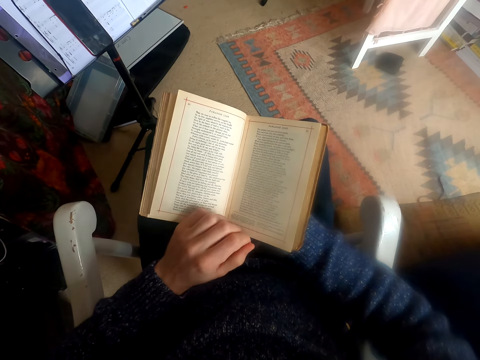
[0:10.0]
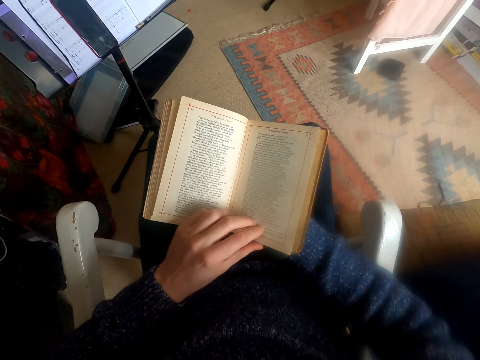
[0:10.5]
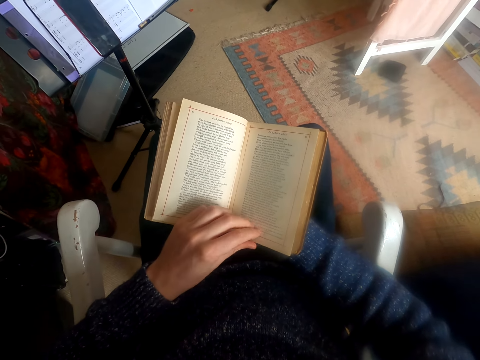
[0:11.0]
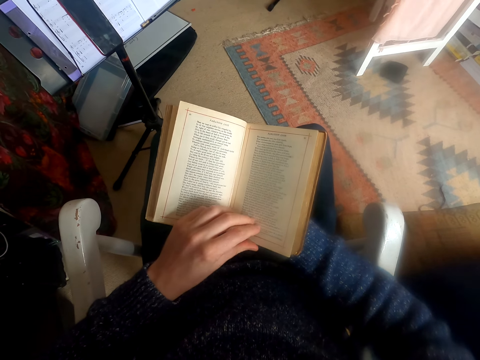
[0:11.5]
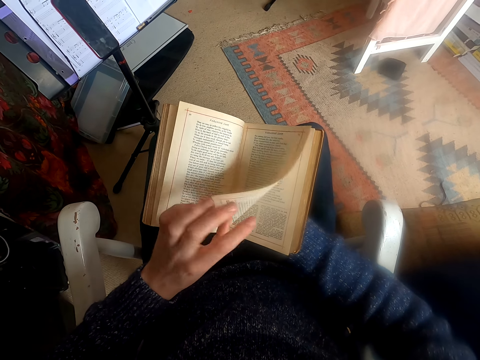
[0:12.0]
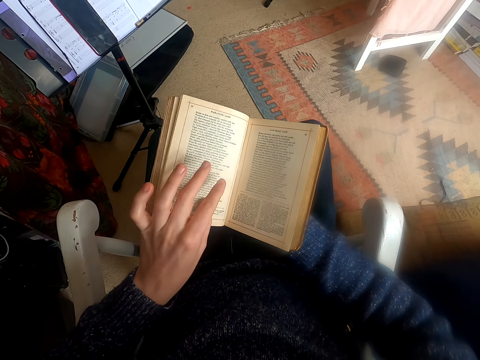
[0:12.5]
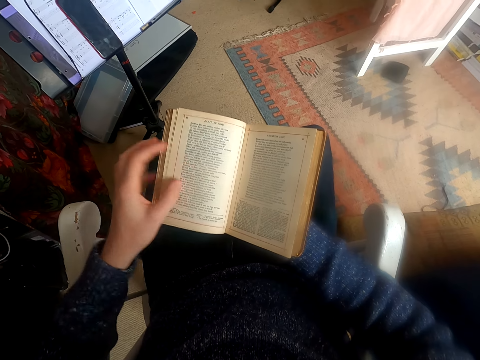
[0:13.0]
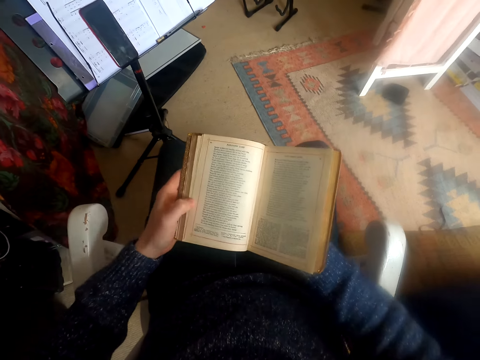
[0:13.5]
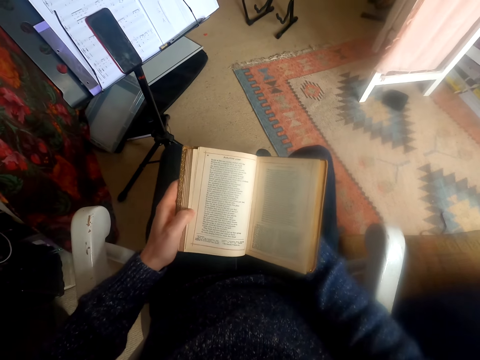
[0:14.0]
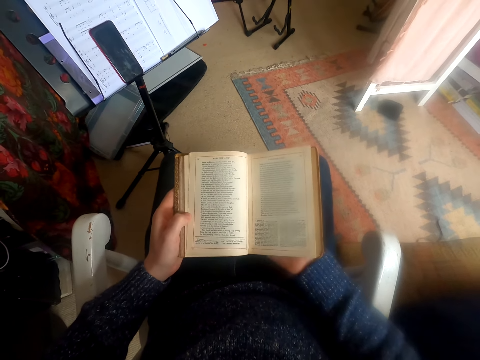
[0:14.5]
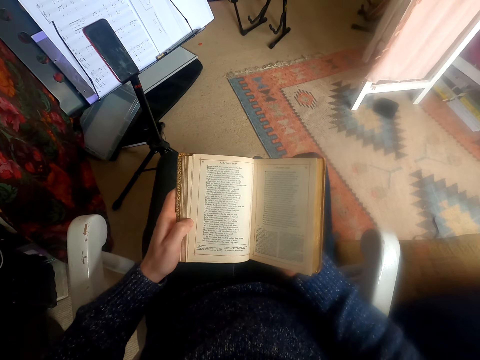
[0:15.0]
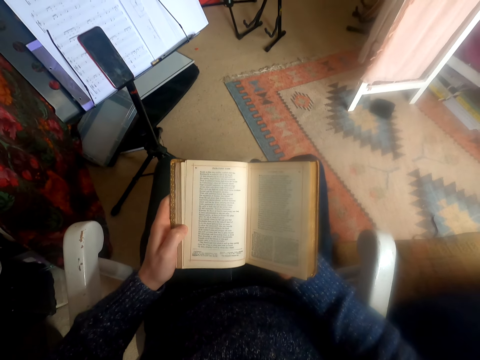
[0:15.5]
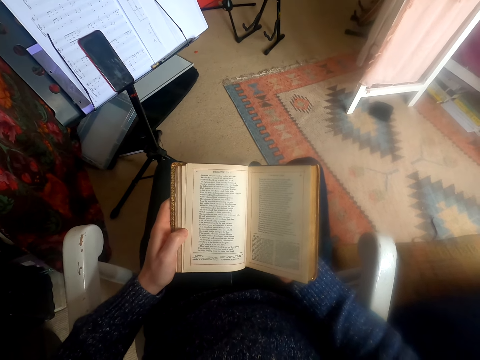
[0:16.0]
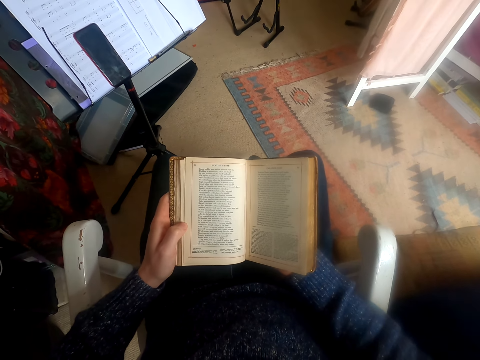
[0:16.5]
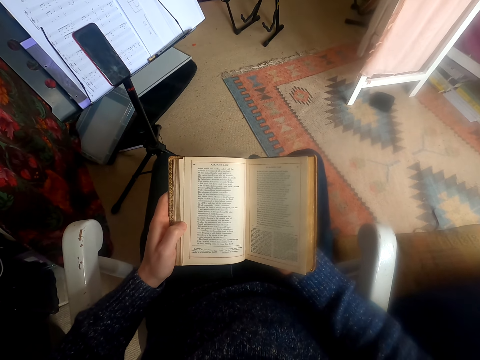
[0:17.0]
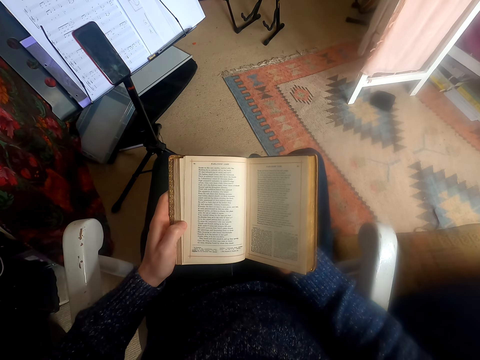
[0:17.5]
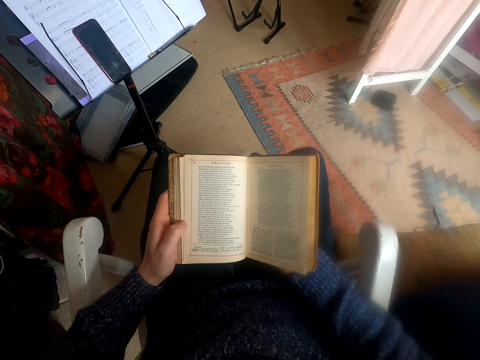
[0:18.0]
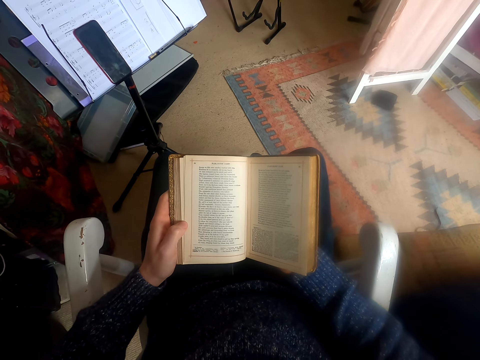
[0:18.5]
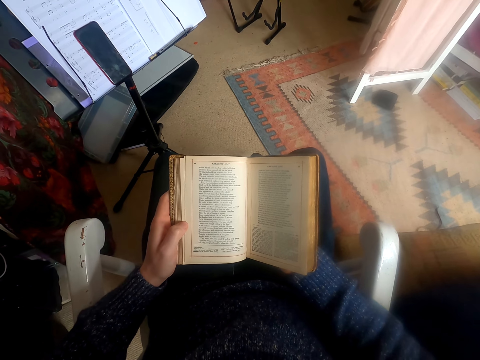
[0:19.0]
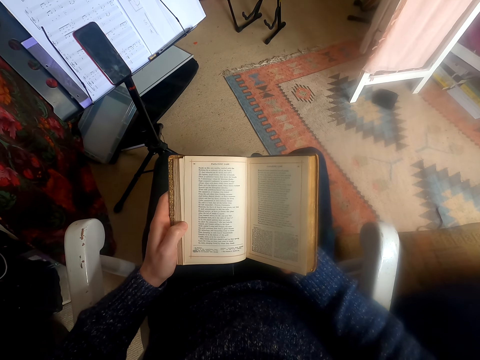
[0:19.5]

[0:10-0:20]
The camera wearer turns the page. They turn the page again. They read a book.

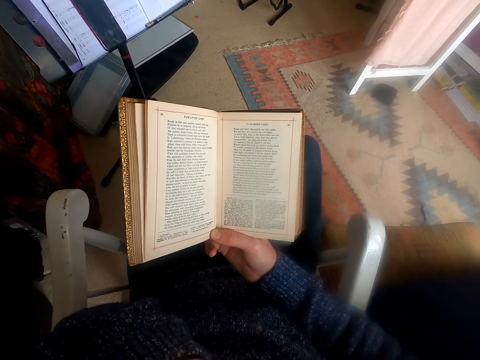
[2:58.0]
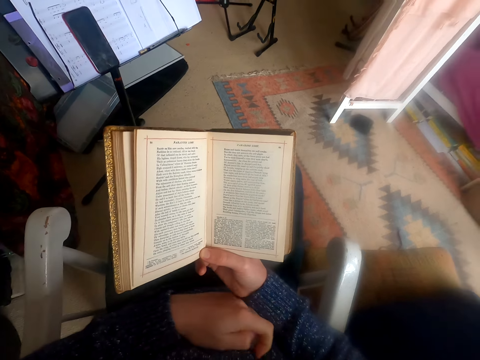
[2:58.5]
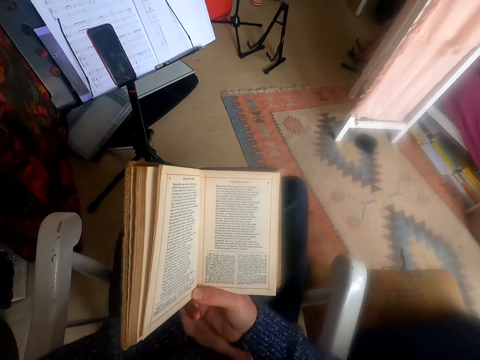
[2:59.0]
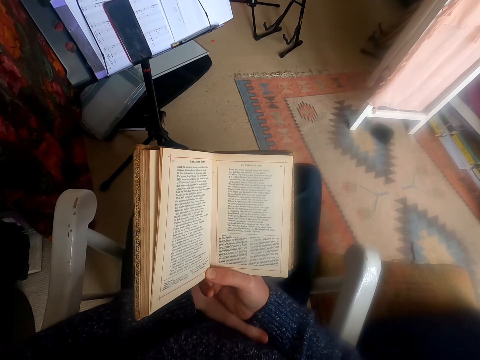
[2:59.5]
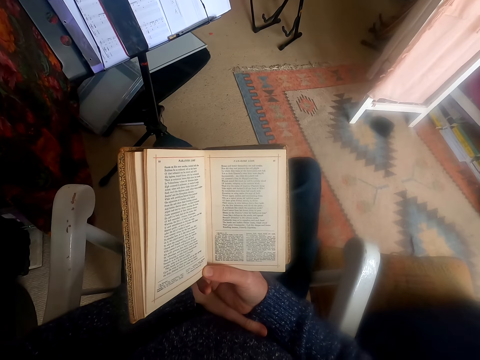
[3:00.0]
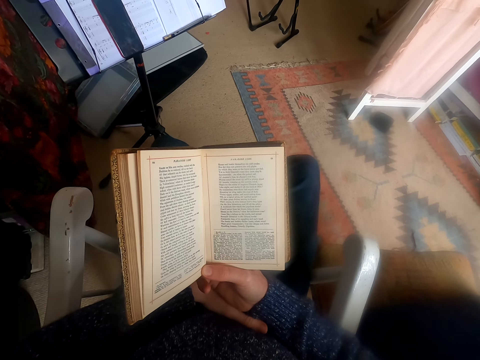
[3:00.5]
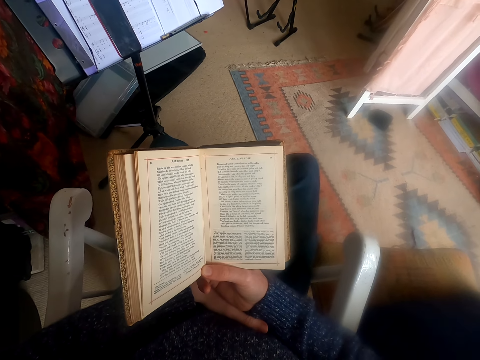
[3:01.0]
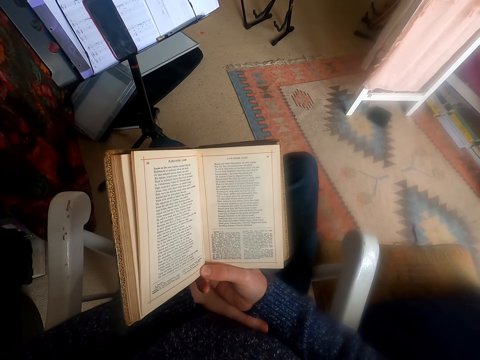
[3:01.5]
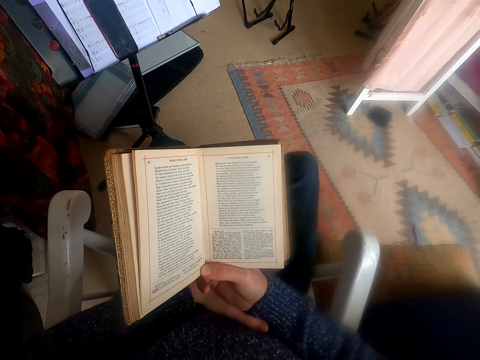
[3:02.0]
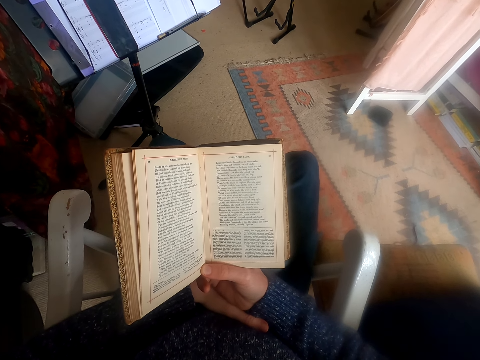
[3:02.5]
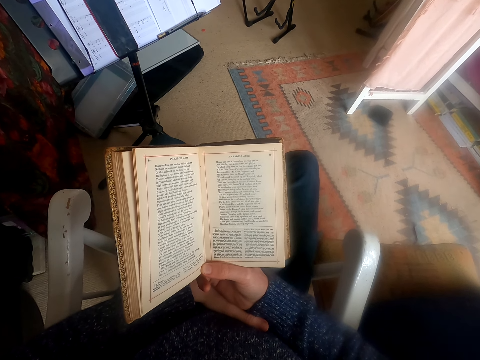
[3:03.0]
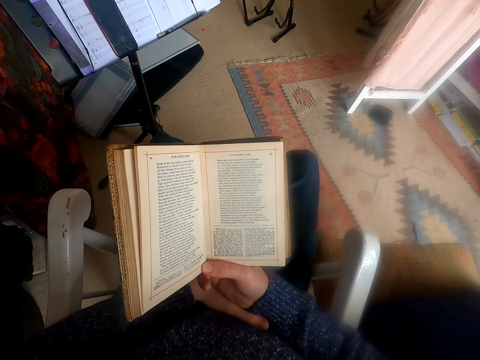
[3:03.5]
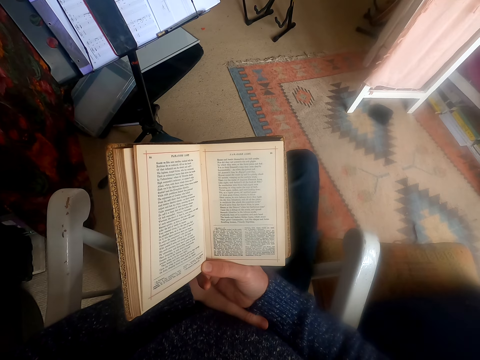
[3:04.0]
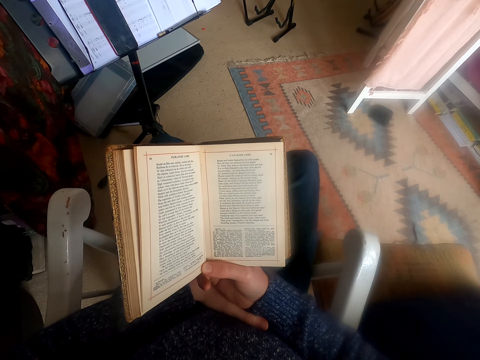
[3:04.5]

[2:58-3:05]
The camera wearer puts down his left hand.

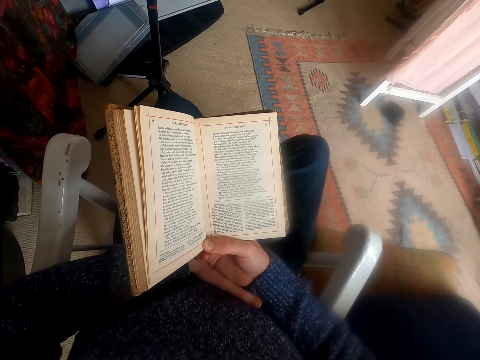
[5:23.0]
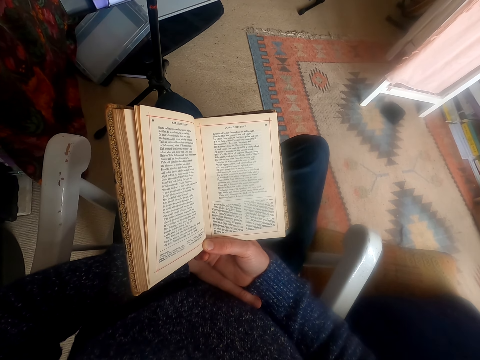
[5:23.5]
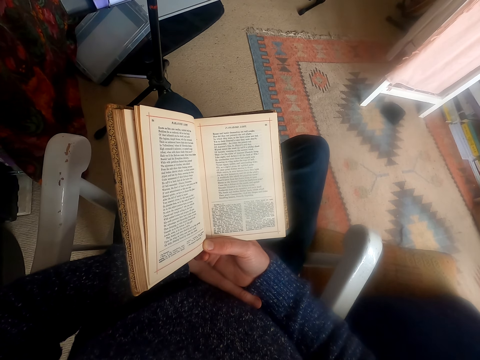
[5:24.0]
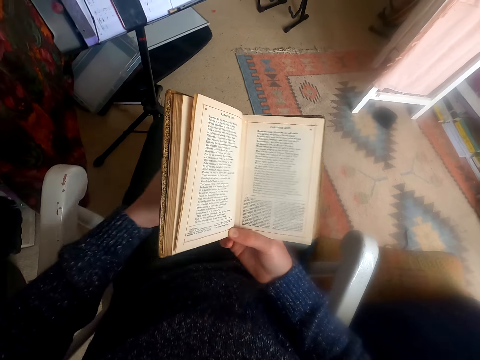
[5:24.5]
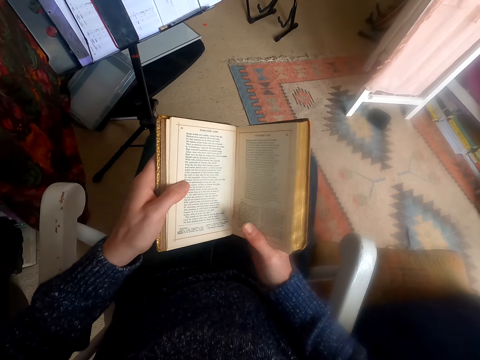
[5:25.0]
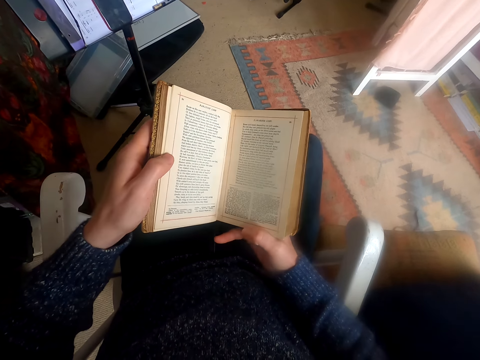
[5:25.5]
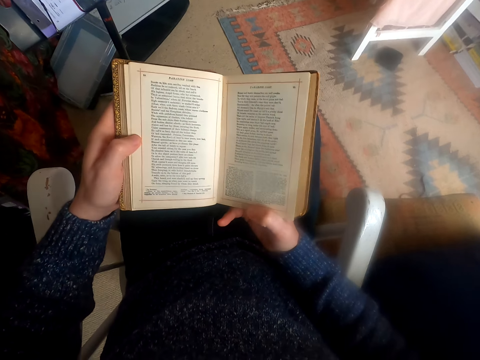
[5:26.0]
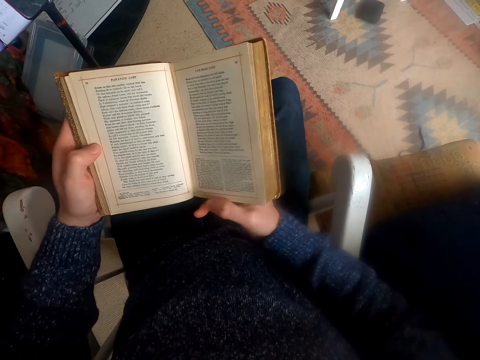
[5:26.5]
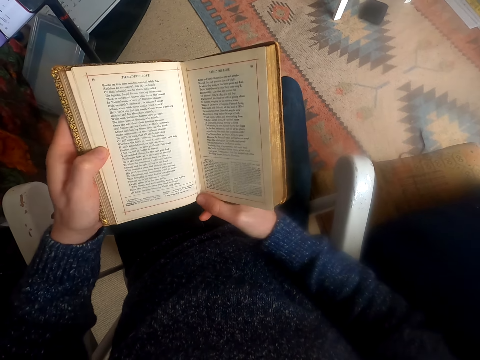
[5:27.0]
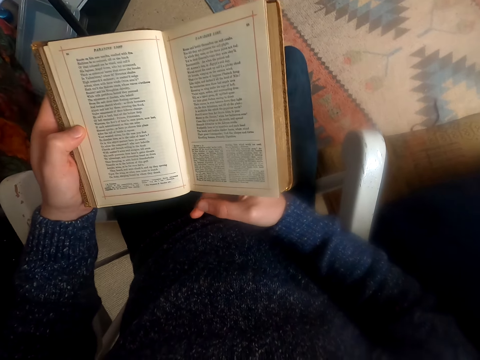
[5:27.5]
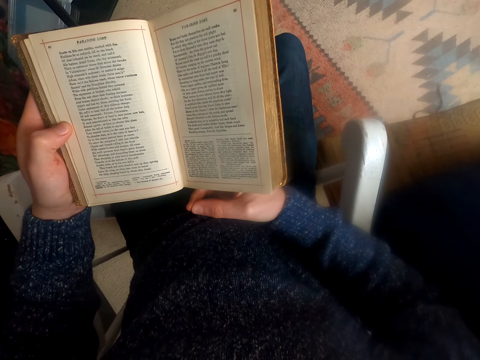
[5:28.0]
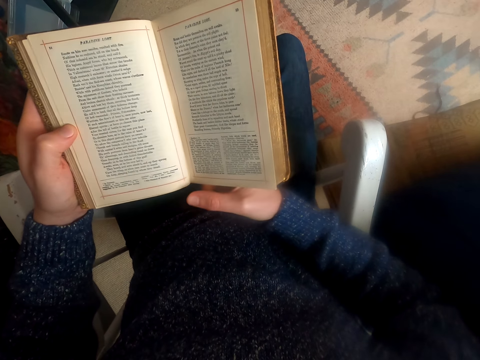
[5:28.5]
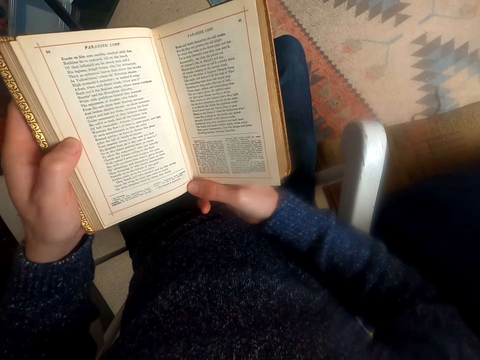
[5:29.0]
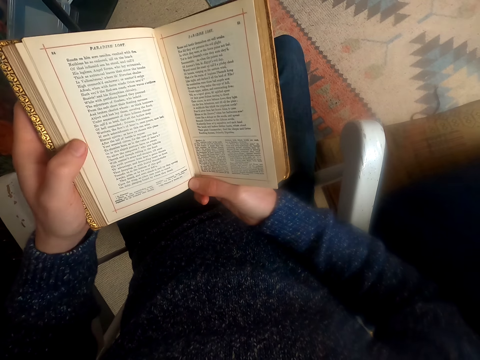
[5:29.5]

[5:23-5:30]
The camera wearer touches the book. They adjust the book.

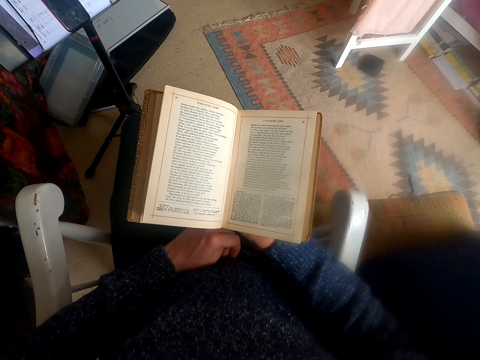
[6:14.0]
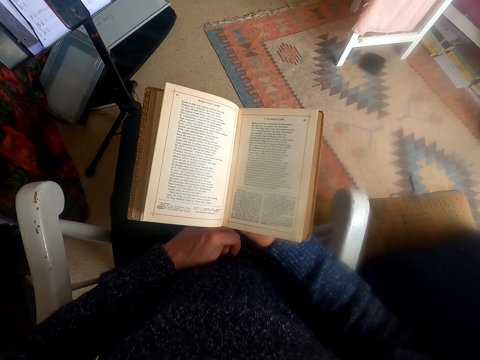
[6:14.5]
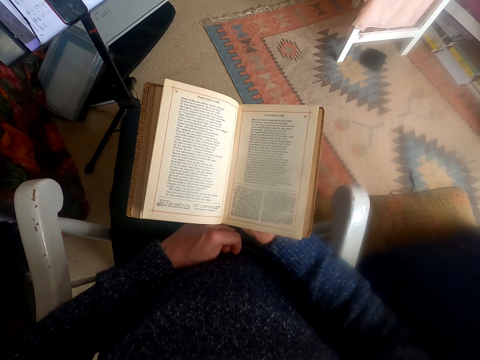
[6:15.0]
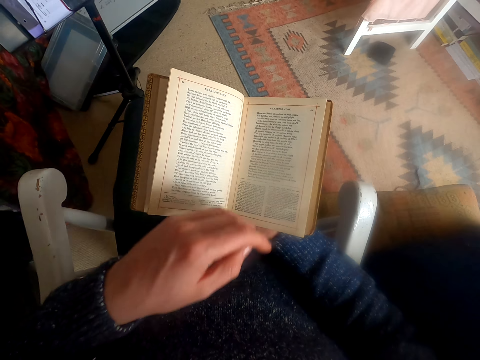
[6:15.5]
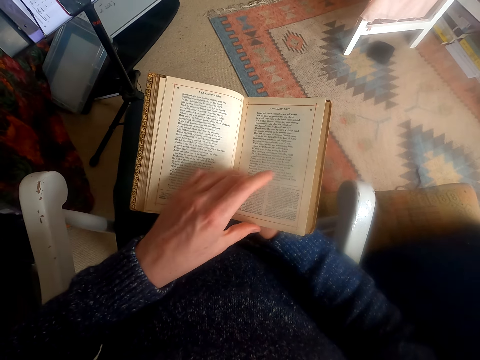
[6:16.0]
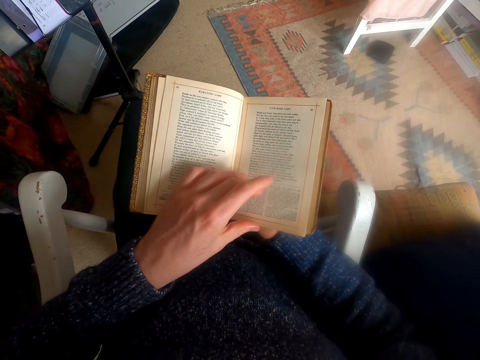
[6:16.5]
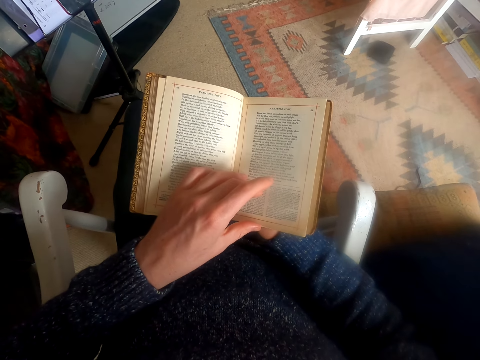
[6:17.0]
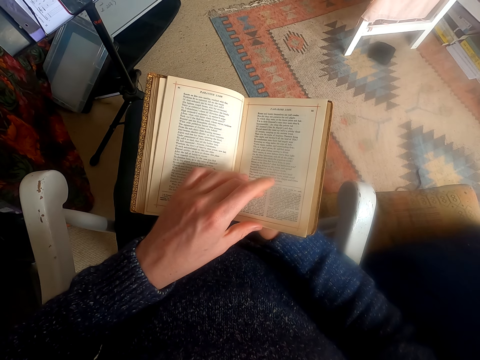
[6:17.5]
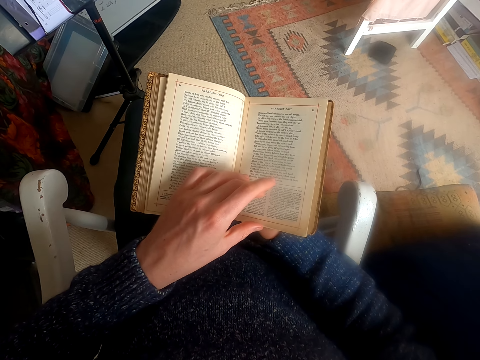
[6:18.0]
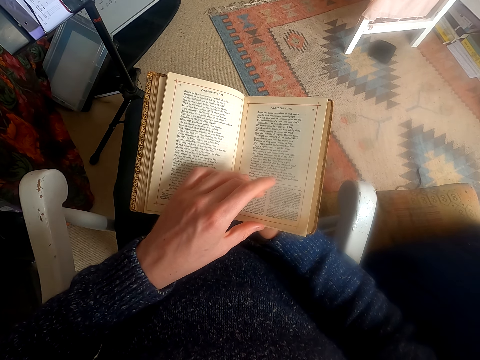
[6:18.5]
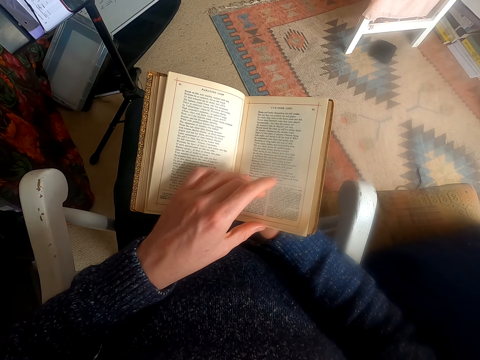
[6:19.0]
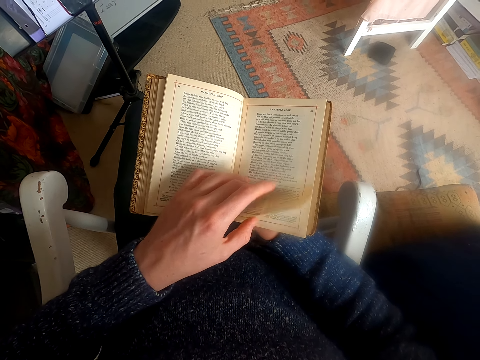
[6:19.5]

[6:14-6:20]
The camera wearer touches the page of a book. They use the index finger to read.
